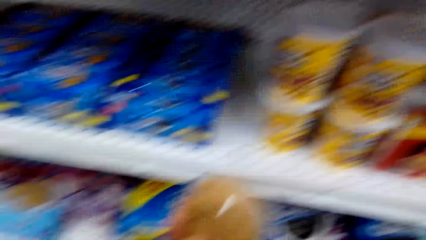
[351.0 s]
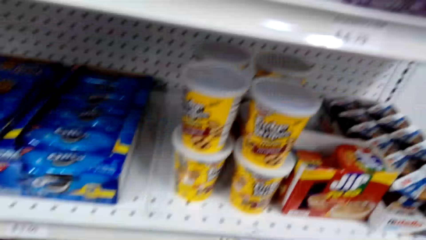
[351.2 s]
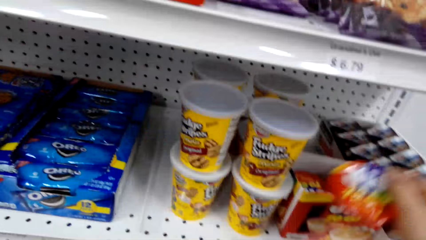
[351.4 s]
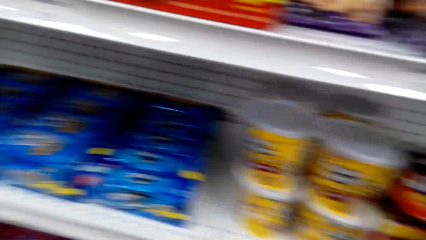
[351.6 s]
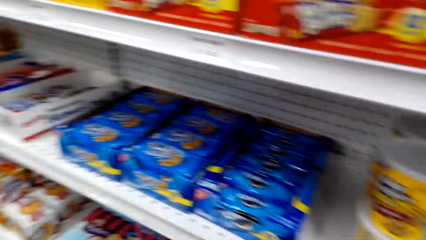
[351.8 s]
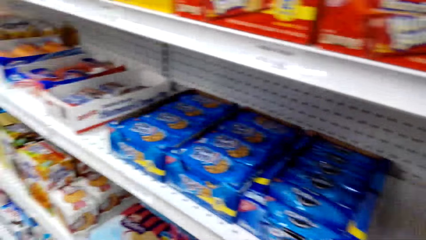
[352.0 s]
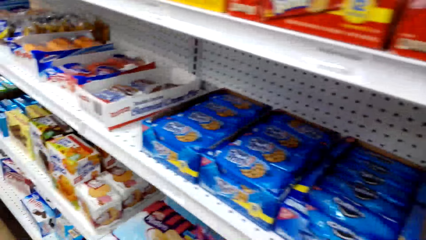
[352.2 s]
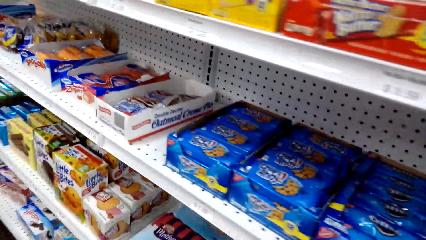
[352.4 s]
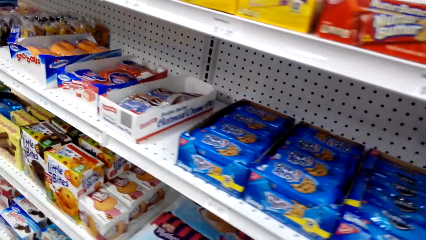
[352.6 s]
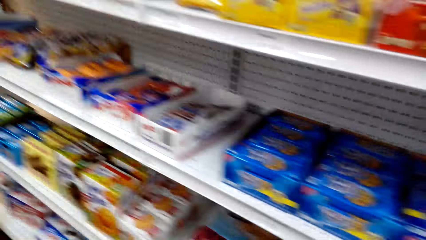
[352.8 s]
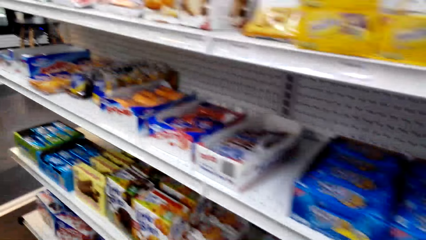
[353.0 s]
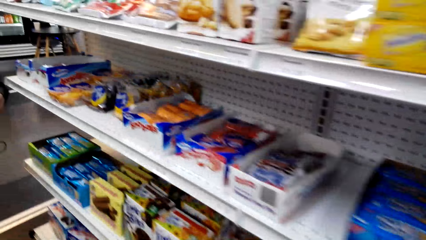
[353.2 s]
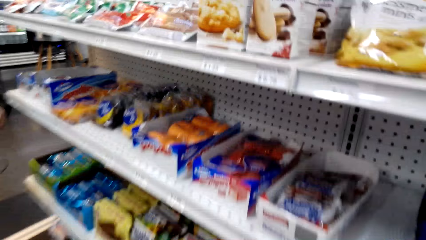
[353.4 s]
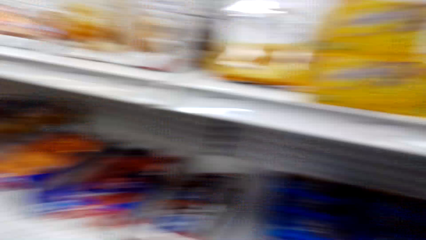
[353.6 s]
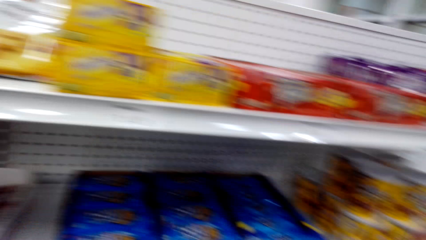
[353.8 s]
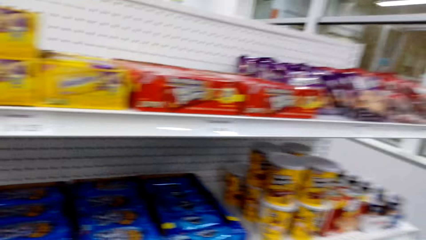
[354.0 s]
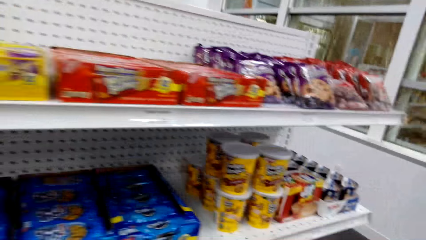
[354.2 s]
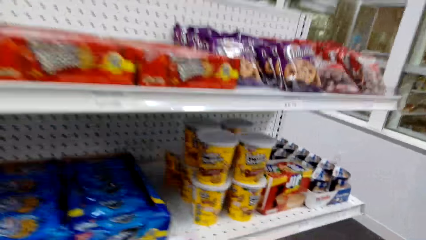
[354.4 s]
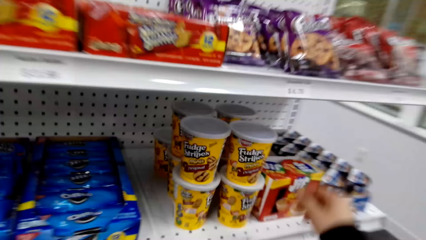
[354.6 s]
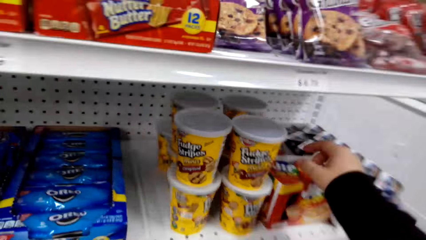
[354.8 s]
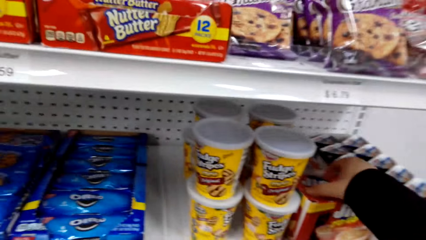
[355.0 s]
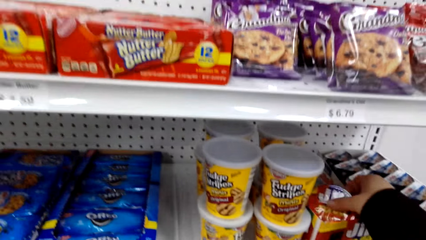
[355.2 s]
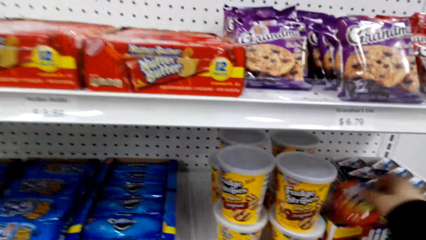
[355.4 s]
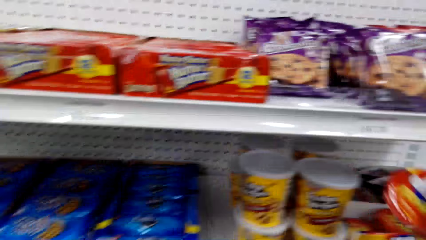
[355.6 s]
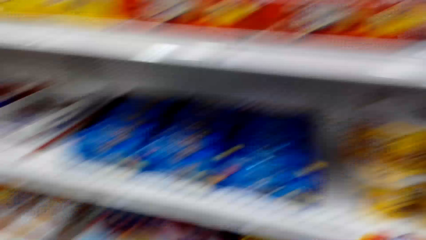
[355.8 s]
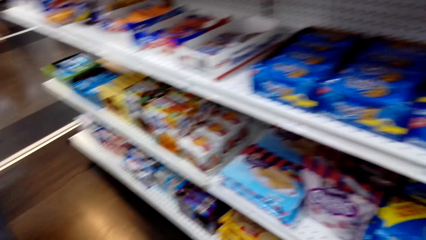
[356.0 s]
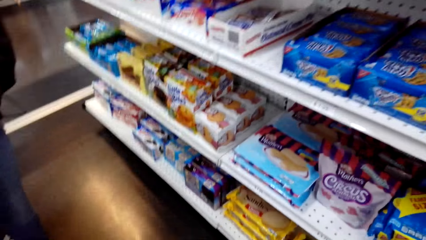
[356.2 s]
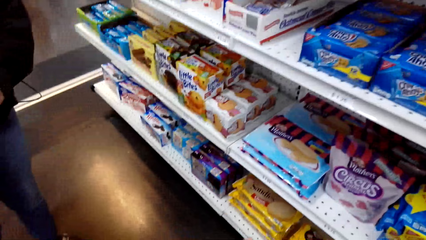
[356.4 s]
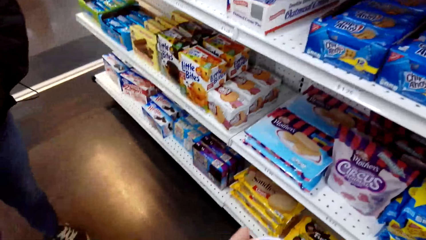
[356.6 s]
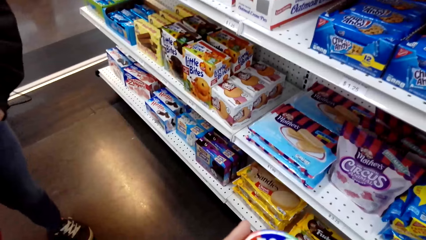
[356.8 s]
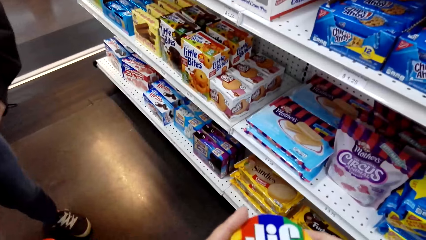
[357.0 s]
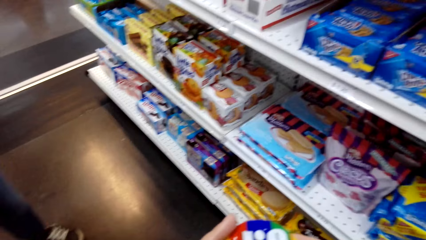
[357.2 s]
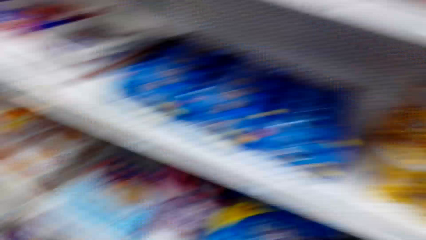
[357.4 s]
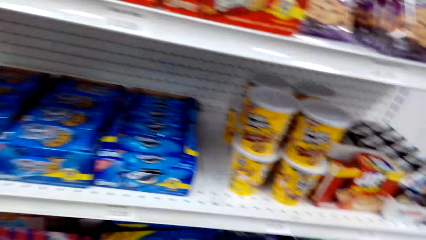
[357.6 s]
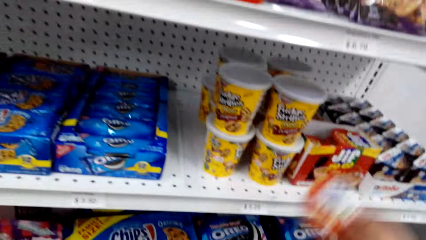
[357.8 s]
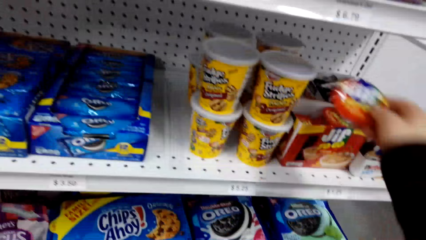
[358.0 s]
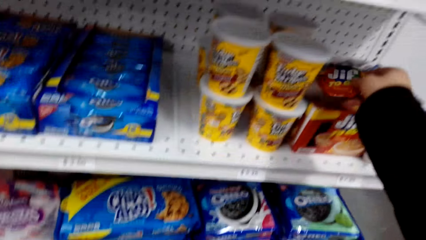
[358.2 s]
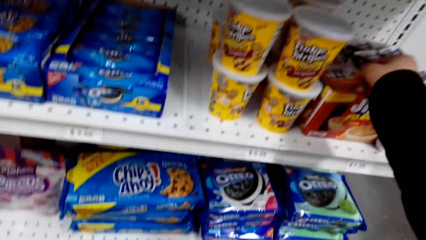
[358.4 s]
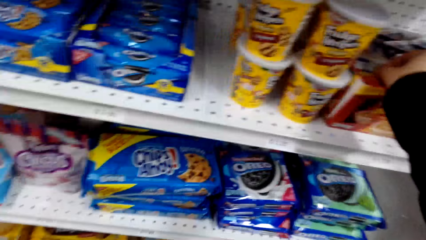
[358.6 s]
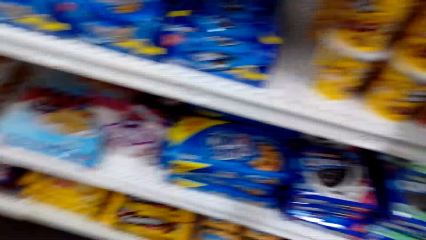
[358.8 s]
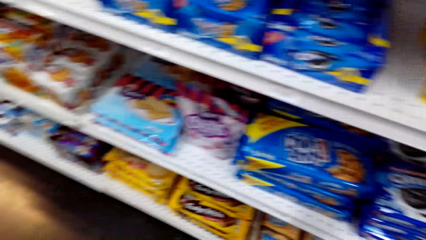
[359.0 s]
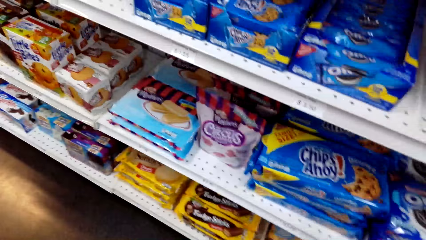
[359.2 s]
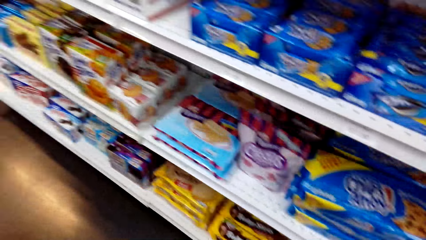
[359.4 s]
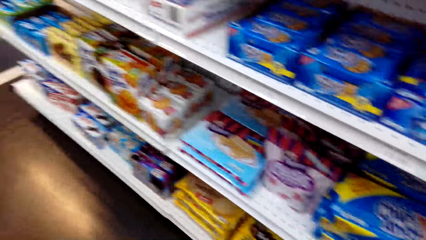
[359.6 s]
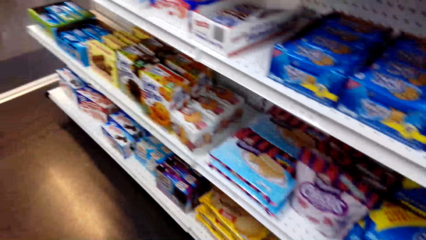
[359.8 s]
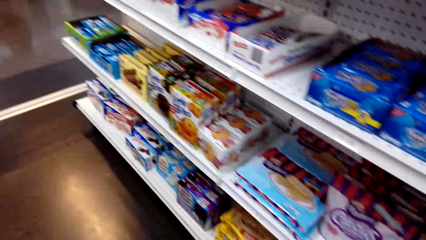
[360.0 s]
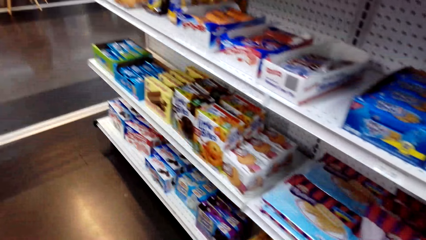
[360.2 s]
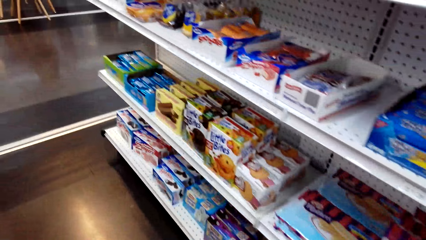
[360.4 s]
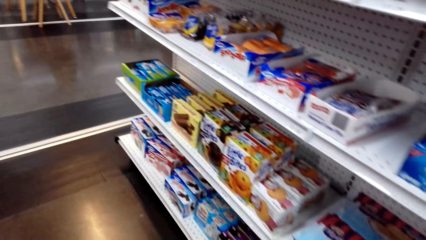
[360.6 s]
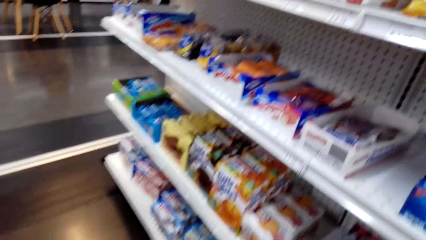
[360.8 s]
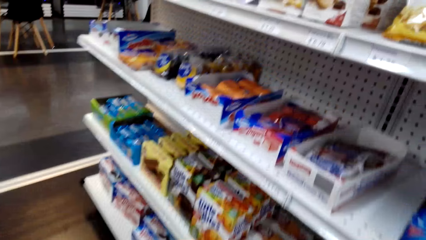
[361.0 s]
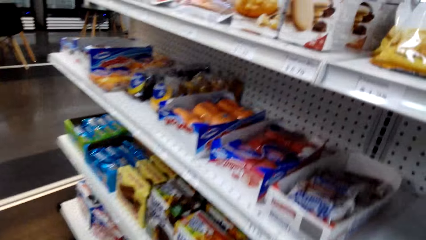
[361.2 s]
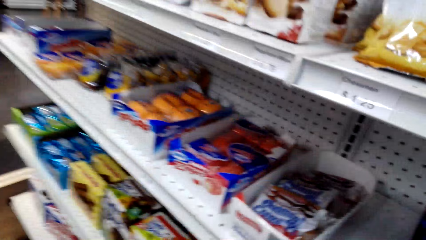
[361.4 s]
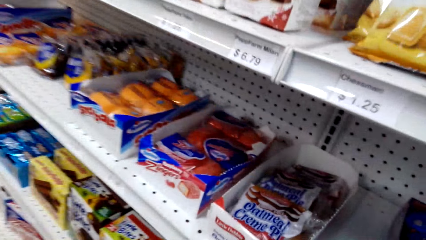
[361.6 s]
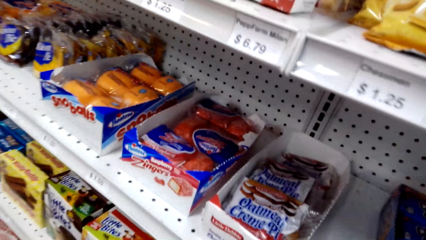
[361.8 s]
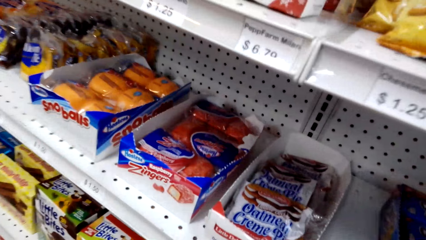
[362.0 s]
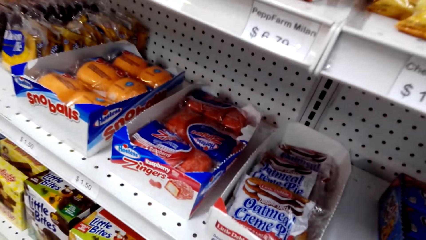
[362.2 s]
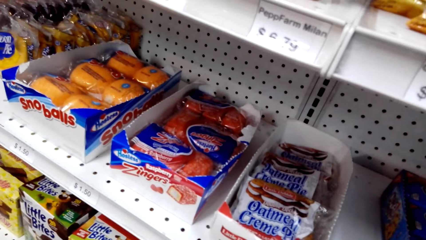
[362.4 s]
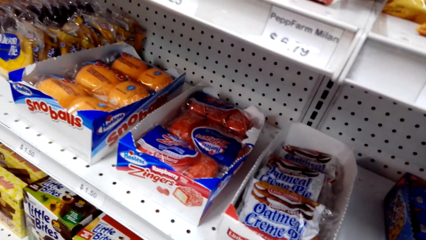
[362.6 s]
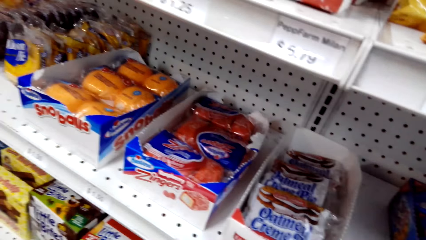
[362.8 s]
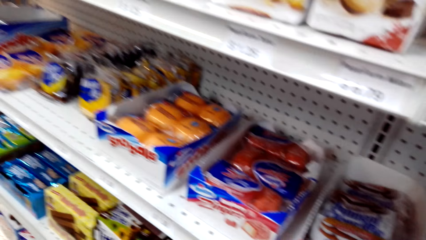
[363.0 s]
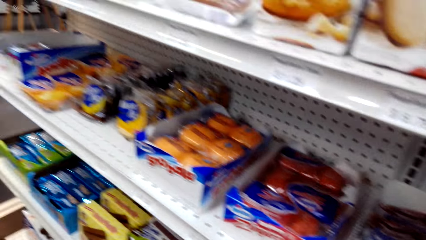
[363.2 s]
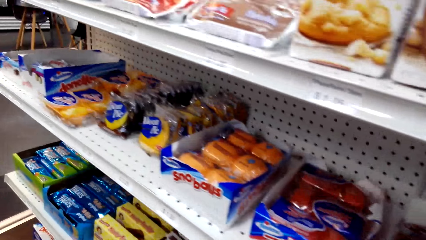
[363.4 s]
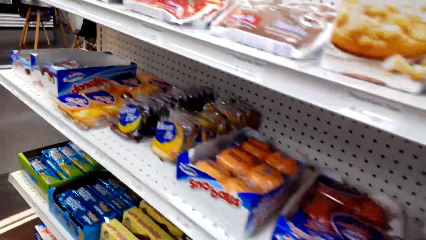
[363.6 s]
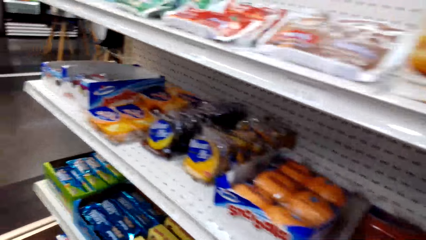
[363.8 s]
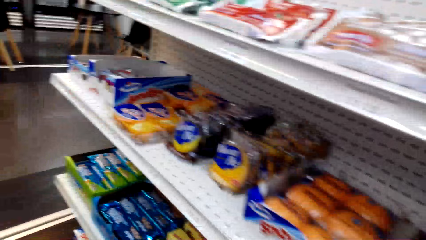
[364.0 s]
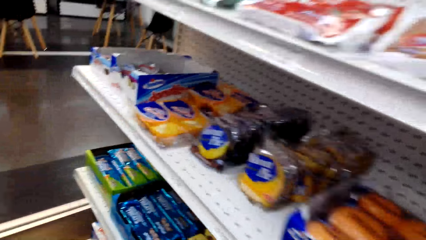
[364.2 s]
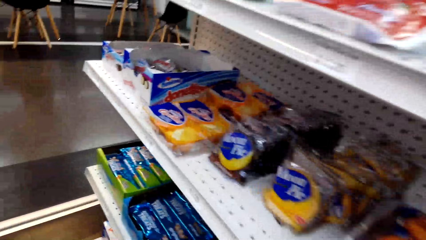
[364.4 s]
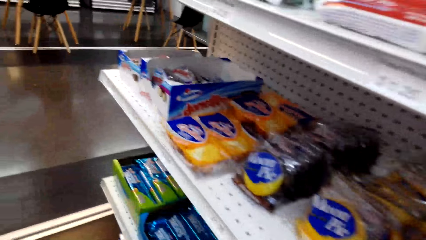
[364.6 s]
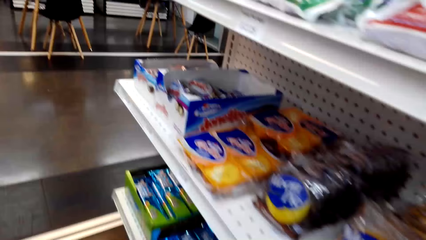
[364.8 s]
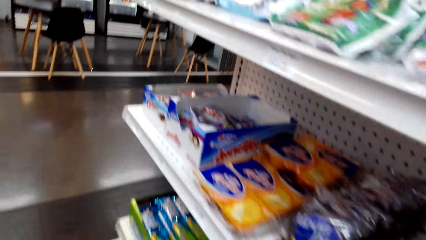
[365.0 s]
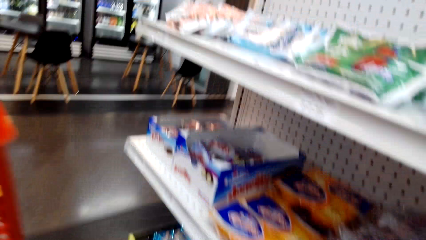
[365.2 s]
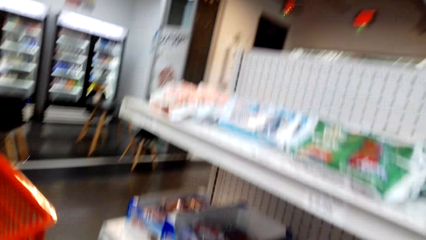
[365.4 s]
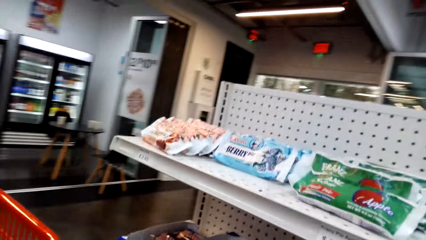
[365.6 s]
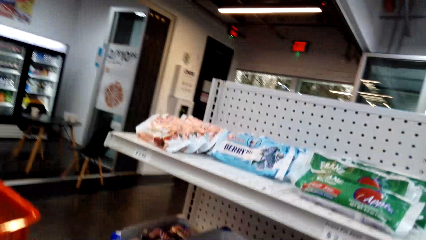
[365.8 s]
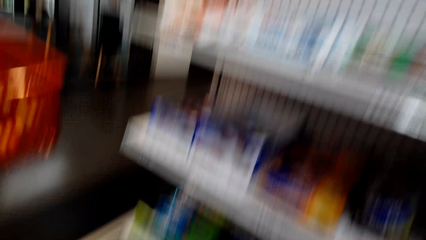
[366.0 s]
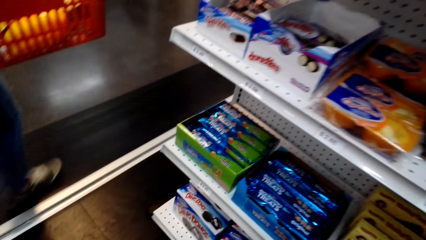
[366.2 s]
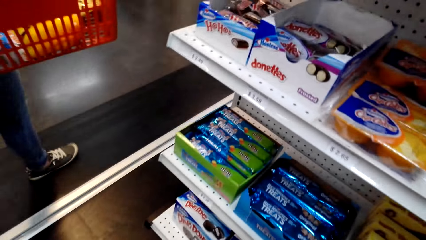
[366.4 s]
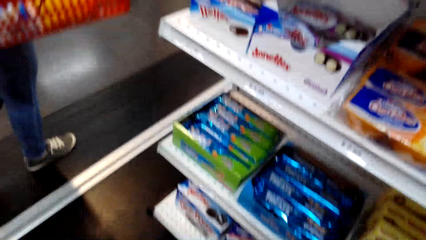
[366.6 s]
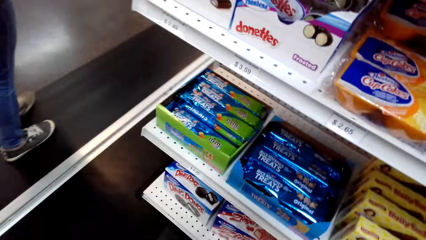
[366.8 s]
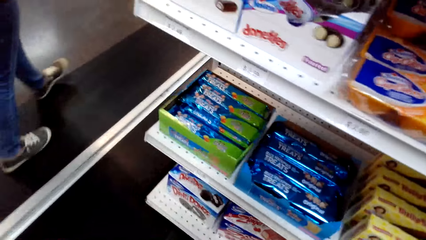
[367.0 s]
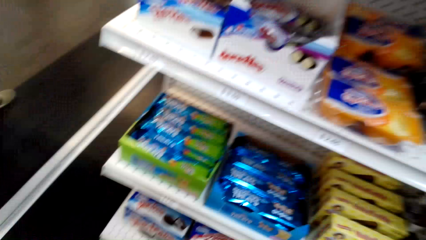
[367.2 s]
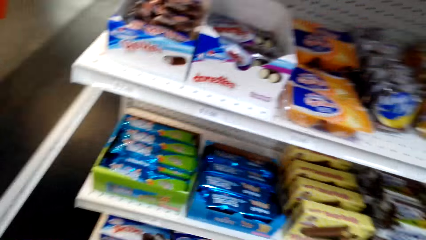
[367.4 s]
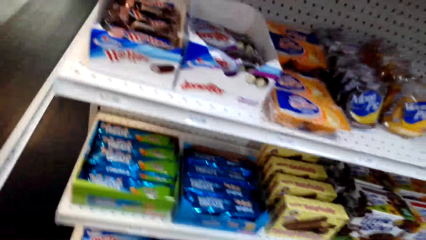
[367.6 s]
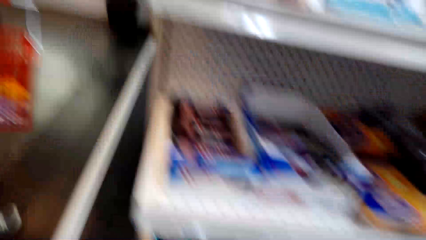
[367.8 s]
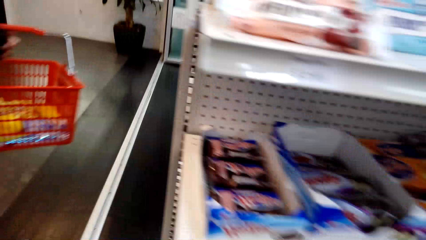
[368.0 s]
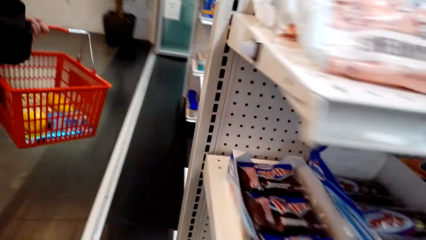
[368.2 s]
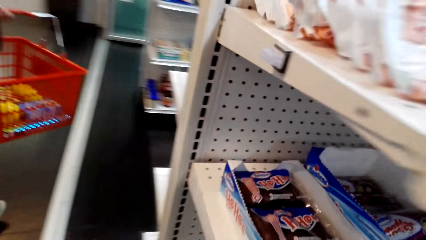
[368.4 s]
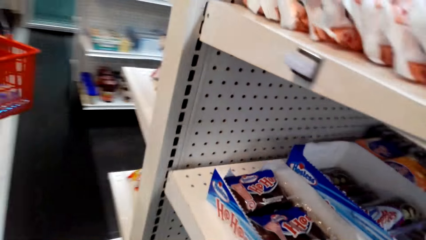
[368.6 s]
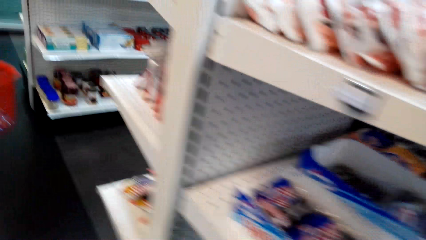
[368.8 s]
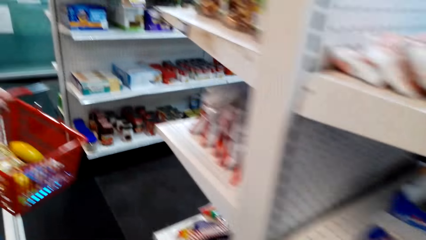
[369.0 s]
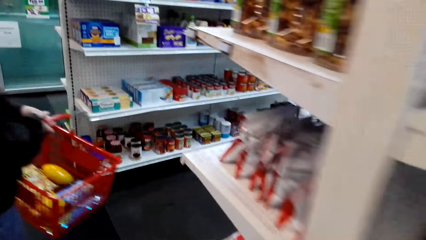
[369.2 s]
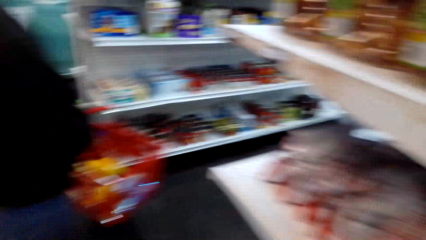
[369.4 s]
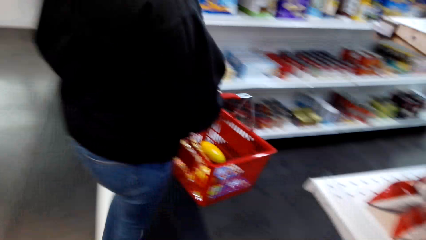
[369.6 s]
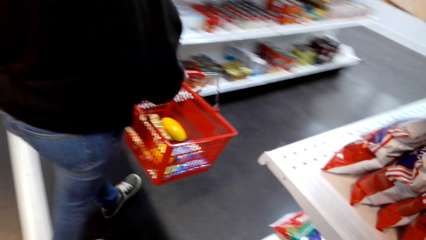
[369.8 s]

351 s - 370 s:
The camera wearer puts a tin of peanut butter on the shelf. They look around on the shelf. They converse with a woman. They pick a tin of peanut butter on the shelf. They read on the tin of peanut butter. They put the tin of peanut butter on the shelf. They walk in a supermarket. They converse with the woman. They check items on the shelf. They walk in the supermarket. They move in the mall.
